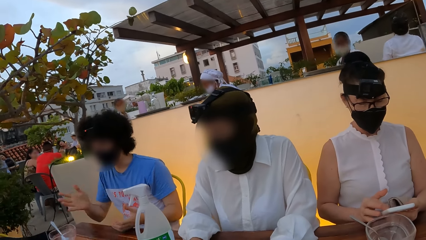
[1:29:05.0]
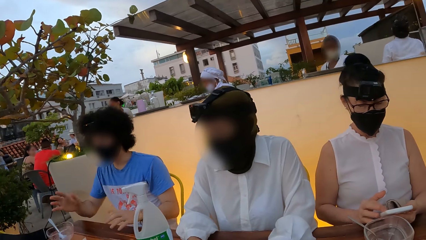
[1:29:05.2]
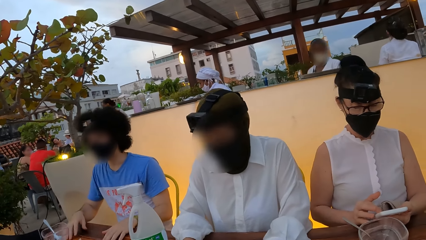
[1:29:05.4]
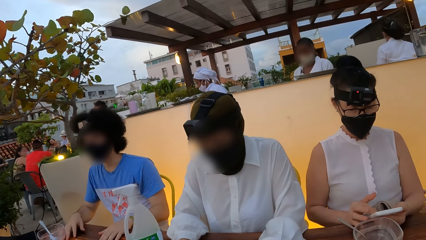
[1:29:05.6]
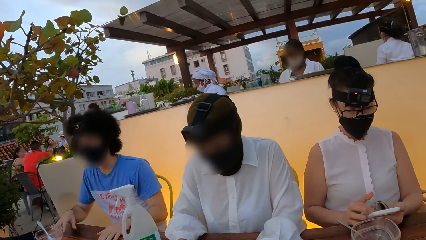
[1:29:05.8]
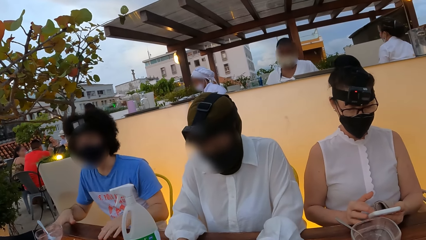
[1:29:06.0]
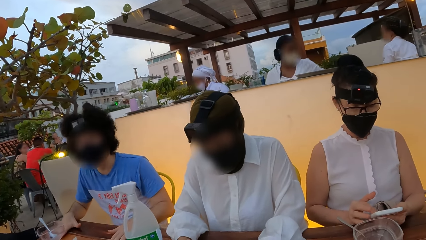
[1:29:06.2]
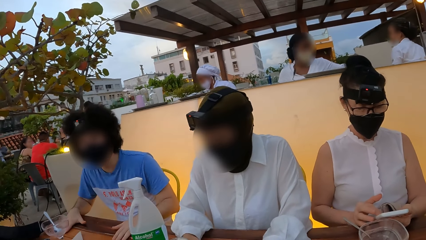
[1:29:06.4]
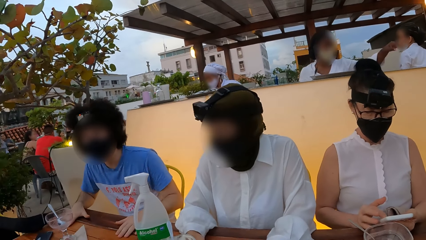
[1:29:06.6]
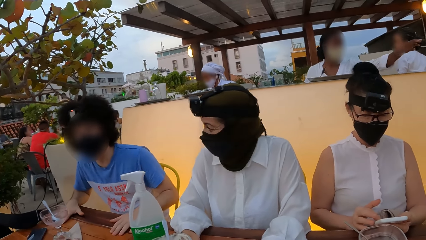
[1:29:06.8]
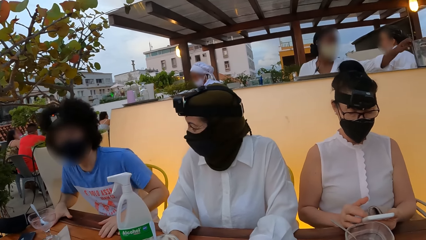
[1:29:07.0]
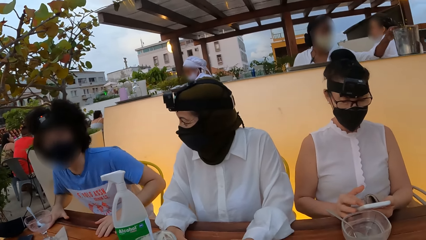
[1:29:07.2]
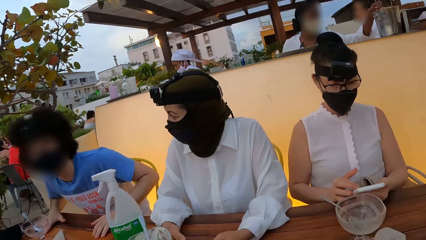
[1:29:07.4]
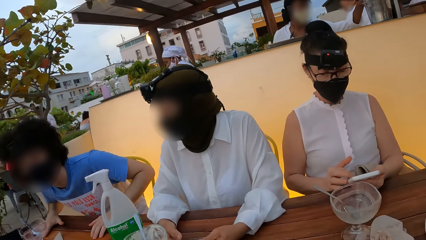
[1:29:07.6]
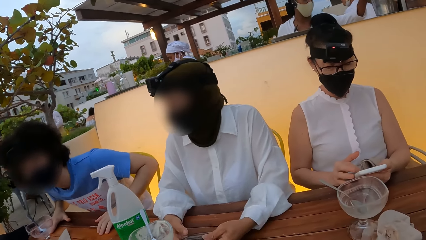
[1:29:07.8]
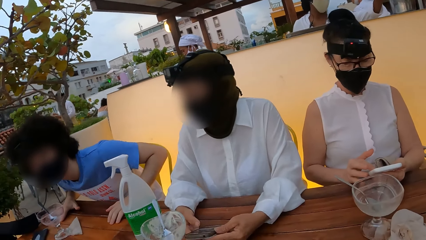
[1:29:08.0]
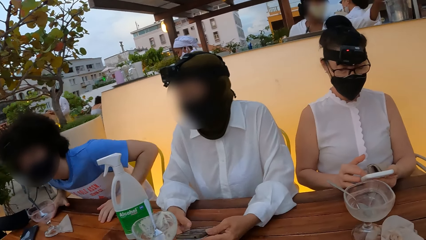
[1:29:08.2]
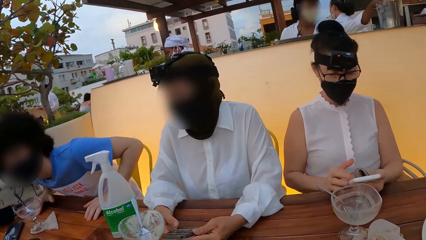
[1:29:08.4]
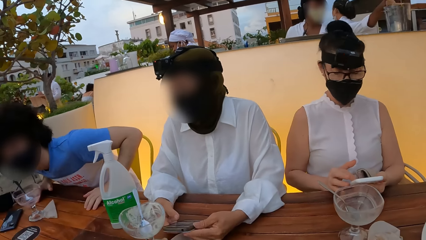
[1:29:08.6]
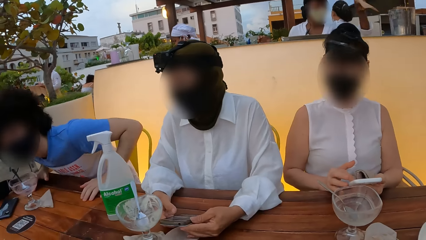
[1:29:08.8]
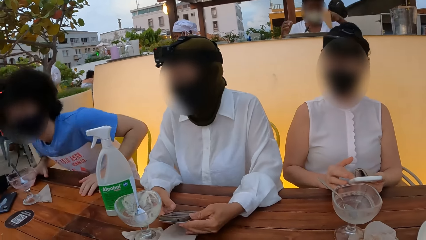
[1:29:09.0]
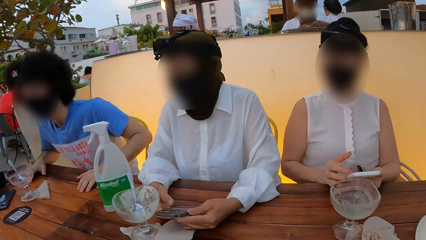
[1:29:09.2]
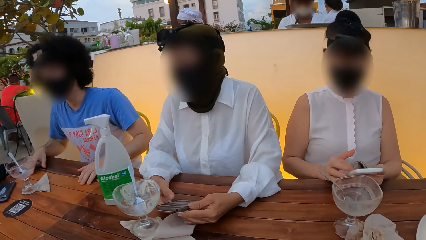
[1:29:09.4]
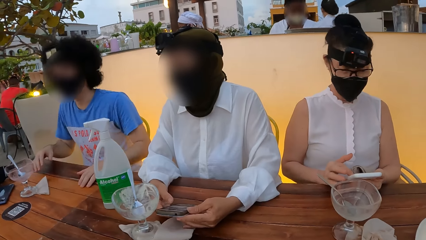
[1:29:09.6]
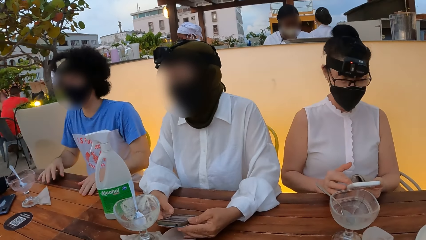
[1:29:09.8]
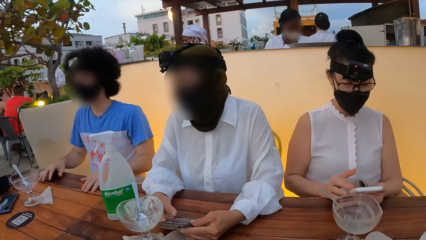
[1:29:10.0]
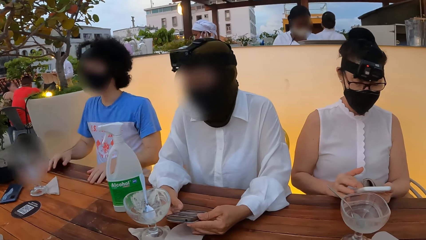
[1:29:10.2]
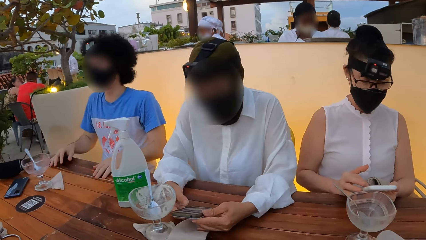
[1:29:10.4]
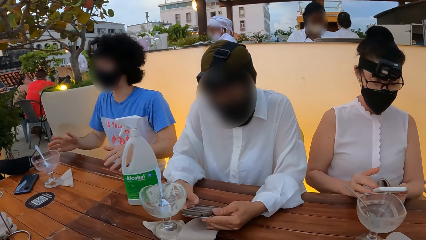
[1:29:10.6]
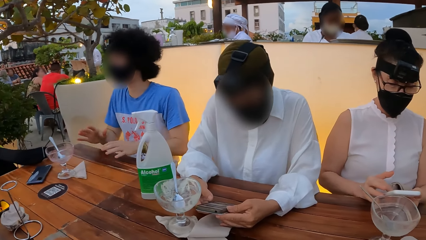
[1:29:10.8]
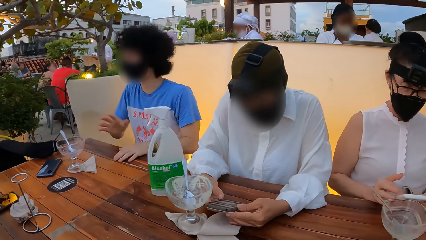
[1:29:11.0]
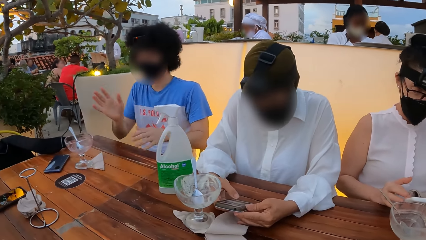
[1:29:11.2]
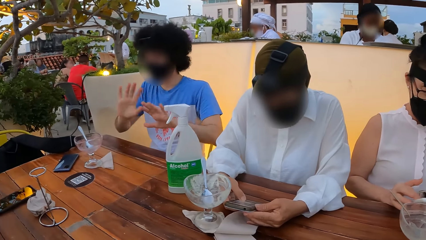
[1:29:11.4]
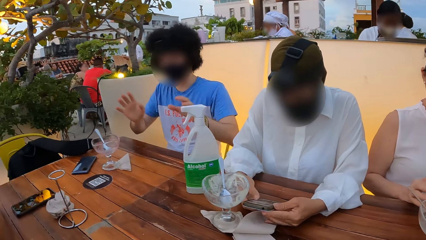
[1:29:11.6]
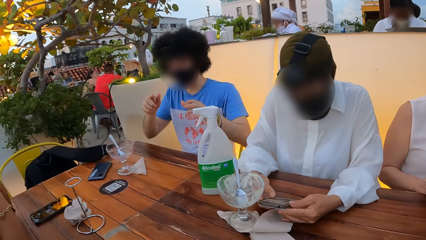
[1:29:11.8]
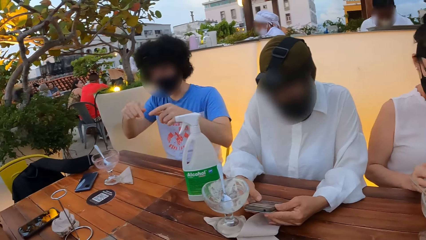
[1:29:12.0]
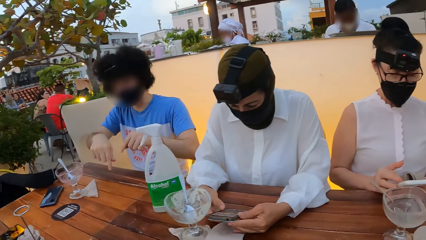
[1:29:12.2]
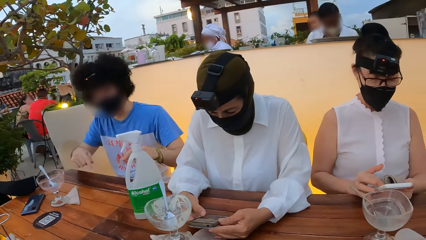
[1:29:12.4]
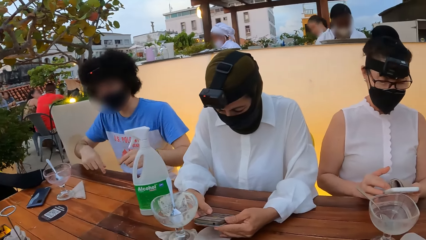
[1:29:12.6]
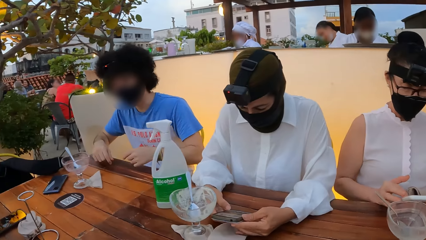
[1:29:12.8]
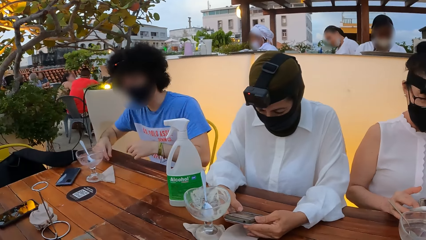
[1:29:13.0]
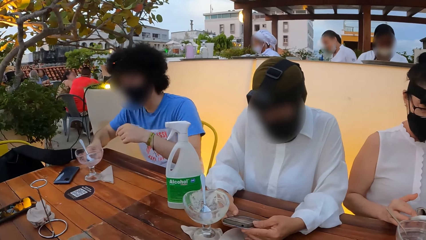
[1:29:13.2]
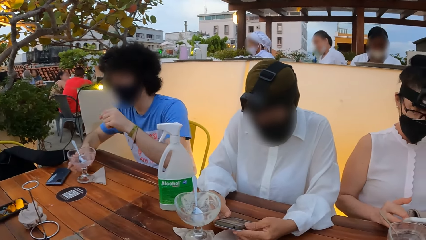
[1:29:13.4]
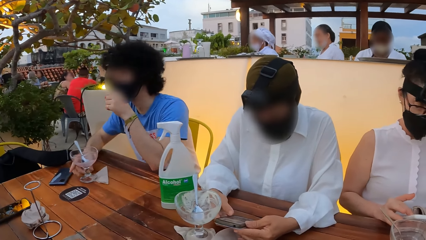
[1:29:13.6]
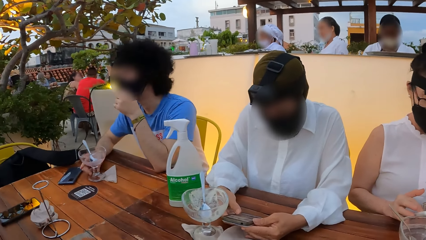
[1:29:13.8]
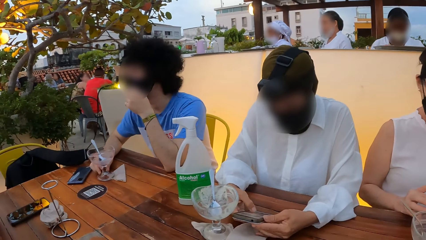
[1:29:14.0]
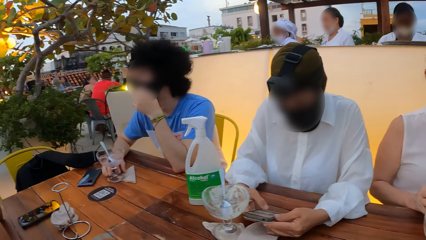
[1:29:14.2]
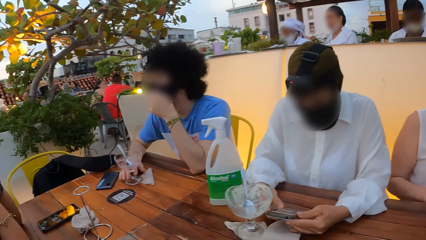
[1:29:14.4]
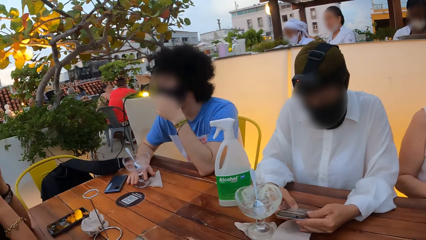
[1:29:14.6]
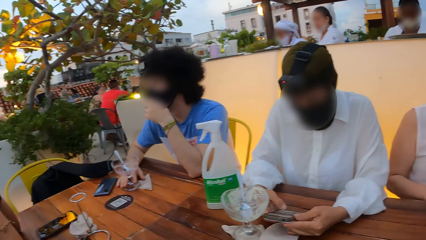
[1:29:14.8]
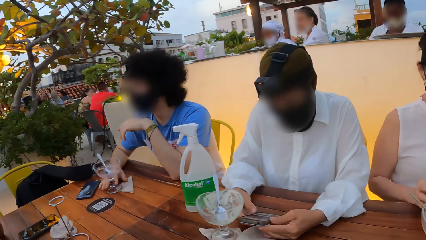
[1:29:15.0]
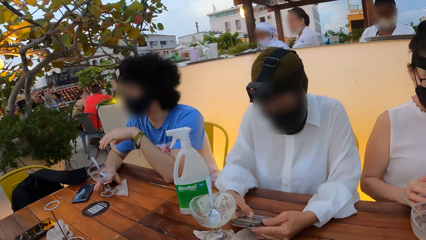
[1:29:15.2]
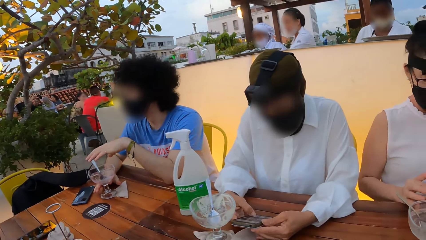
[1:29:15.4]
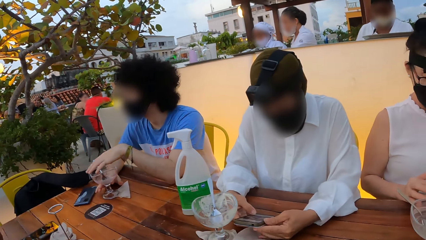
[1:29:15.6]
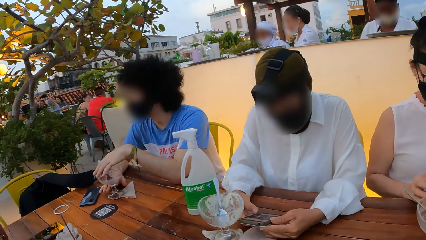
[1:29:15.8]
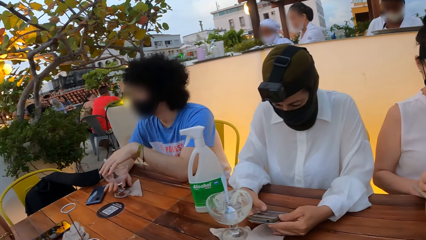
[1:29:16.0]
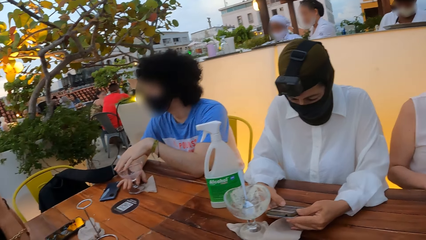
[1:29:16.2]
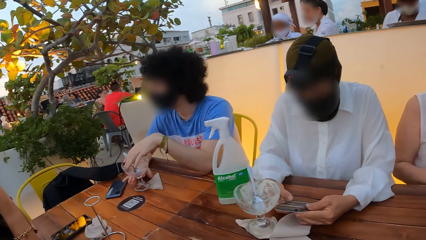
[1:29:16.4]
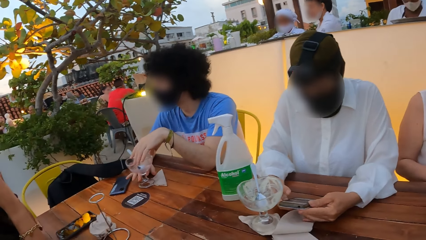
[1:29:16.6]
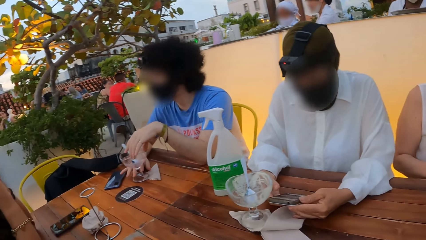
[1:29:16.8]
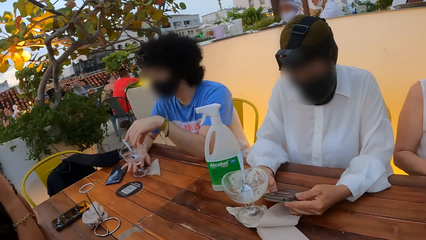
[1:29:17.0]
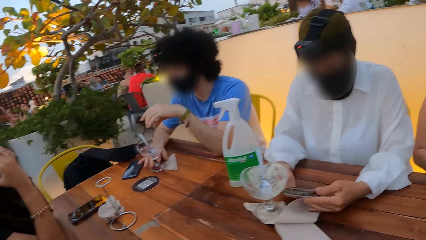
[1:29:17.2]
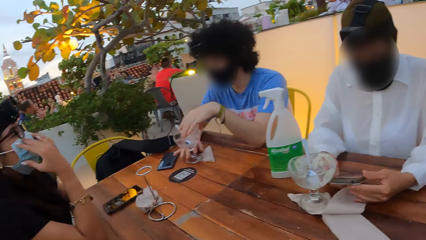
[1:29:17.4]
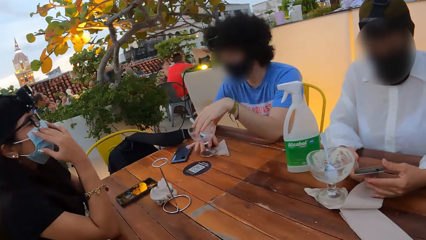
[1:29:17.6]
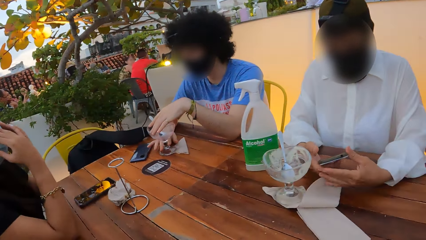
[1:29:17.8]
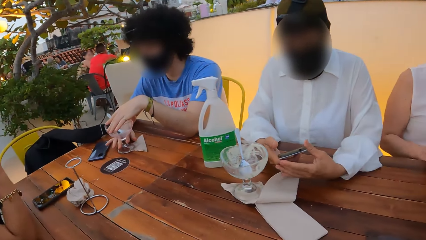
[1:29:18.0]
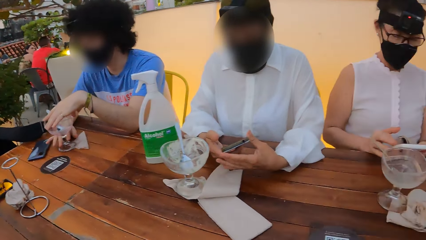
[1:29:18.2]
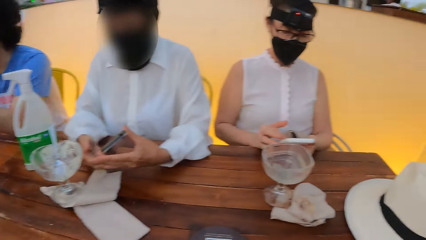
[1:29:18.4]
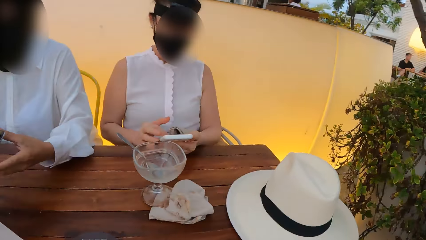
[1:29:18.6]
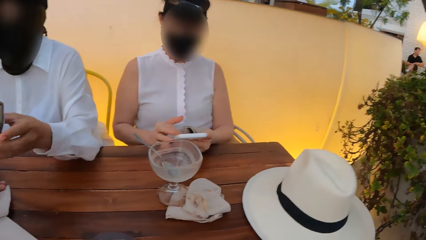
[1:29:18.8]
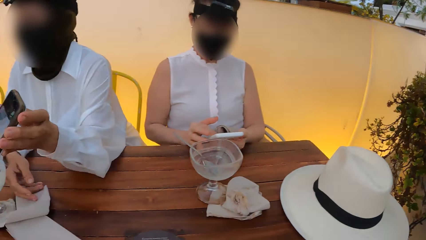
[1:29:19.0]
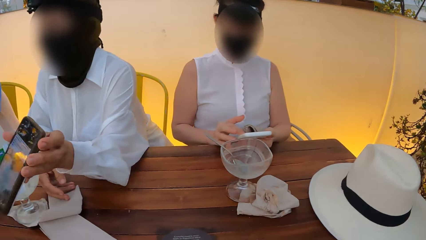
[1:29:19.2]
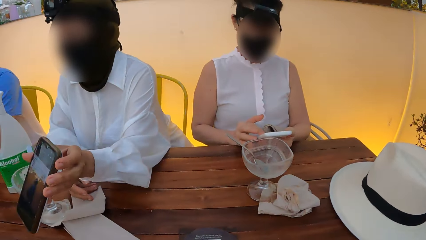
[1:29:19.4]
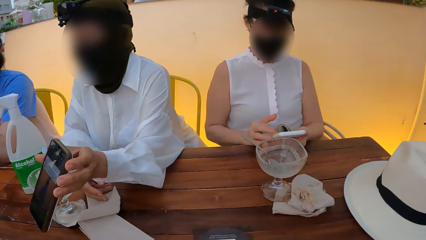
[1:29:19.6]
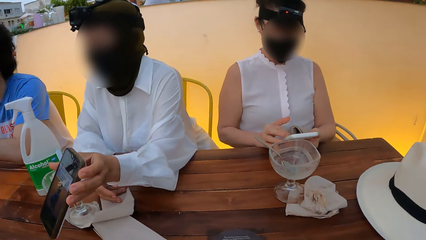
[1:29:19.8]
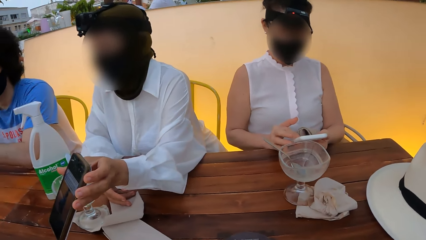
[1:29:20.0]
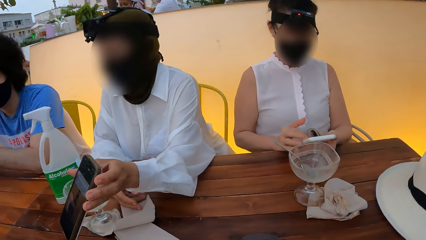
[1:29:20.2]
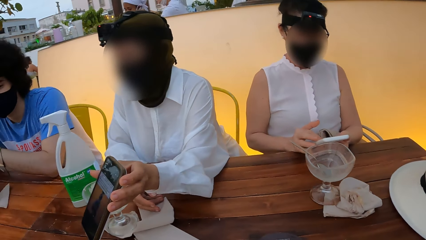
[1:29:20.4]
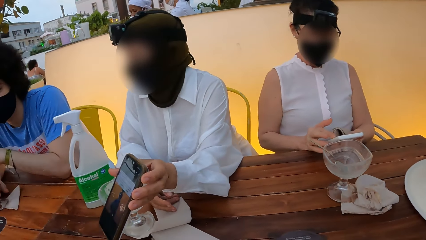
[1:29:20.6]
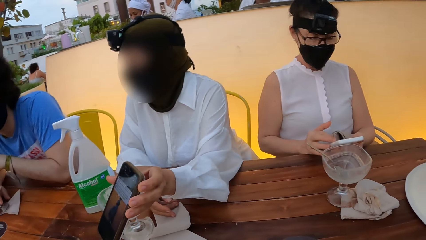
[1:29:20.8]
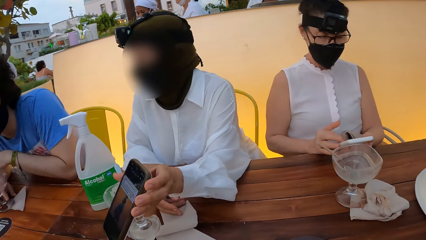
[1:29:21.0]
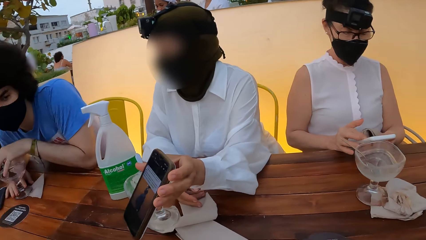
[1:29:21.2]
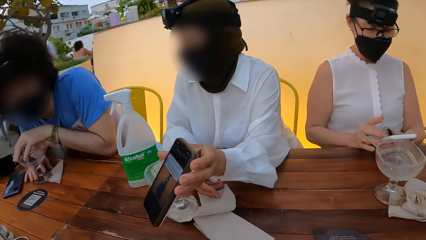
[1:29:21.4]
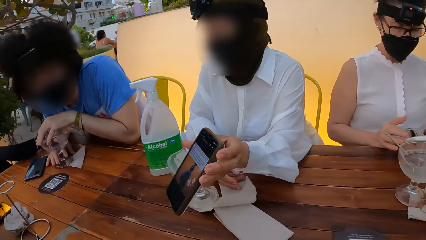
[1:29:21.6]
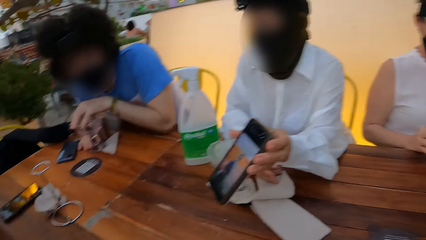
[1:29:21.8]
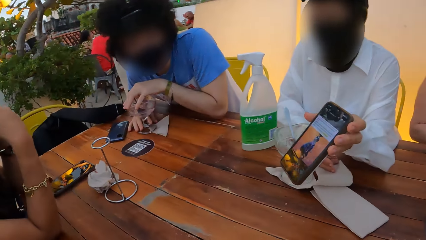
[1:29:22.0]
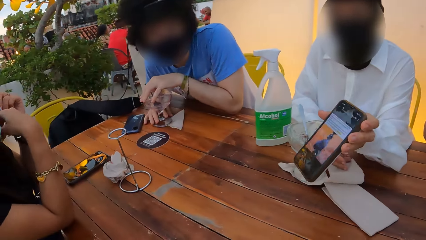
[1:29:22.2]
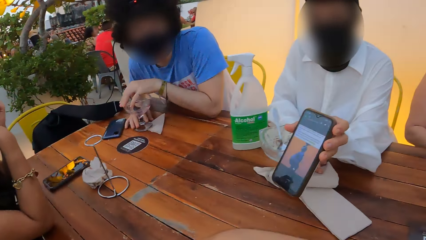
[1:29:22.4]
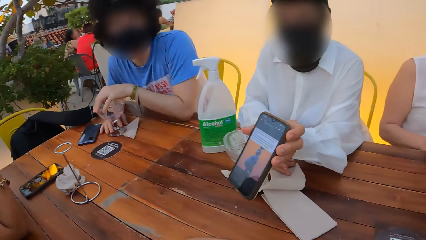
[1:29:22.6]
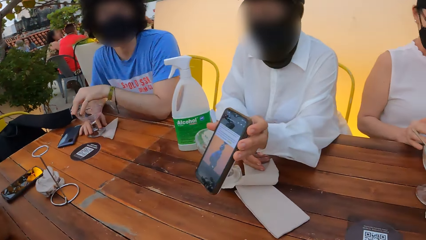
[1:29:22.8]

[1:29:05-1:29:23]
A man moves forward on the table. The man talks to a woman. The man holds a glass with the left hand. The camera wearer looks around. Another woman shows a phone to the first woman.
